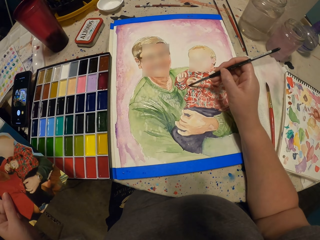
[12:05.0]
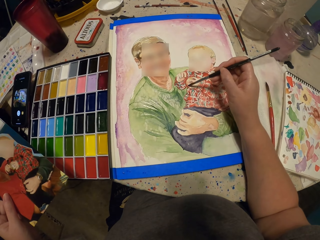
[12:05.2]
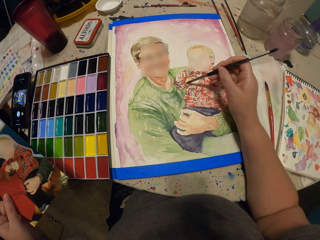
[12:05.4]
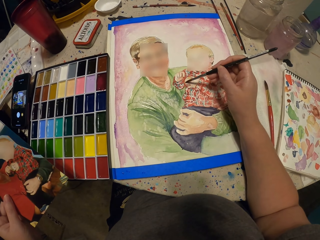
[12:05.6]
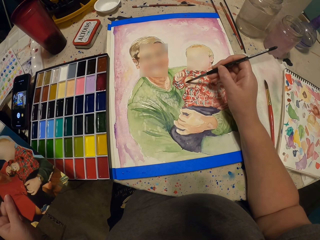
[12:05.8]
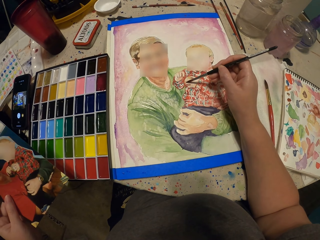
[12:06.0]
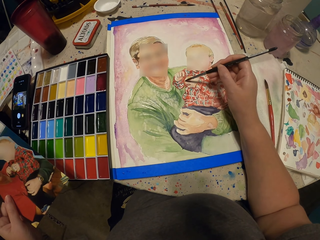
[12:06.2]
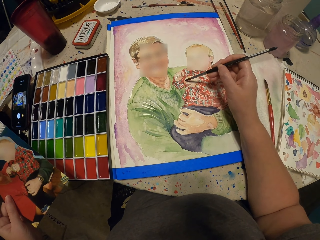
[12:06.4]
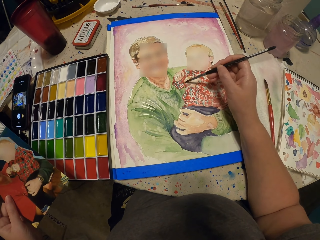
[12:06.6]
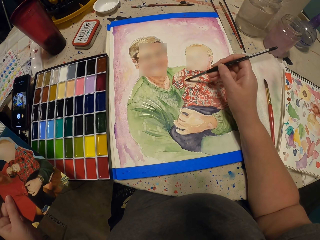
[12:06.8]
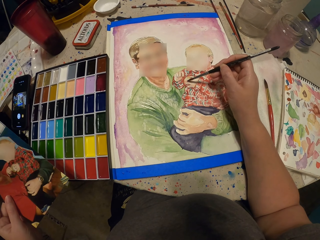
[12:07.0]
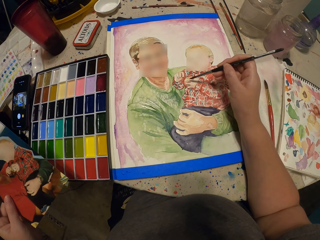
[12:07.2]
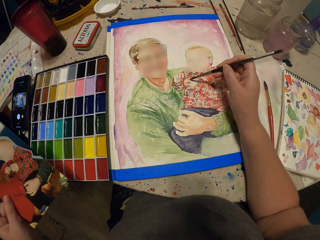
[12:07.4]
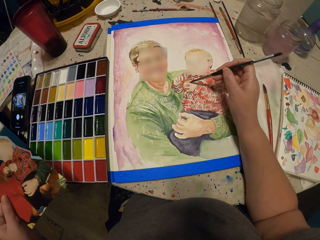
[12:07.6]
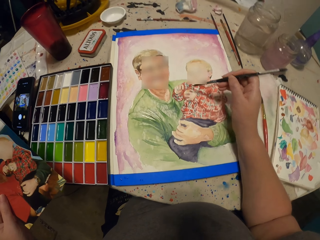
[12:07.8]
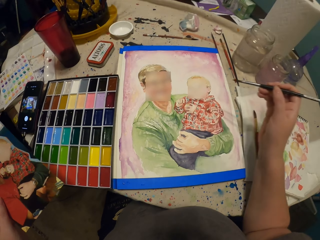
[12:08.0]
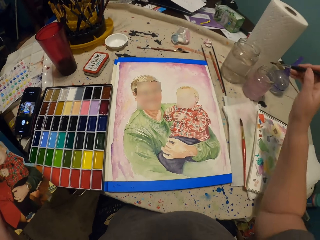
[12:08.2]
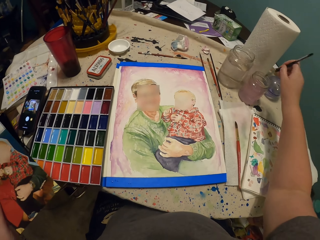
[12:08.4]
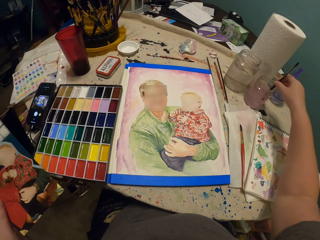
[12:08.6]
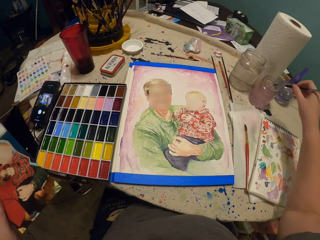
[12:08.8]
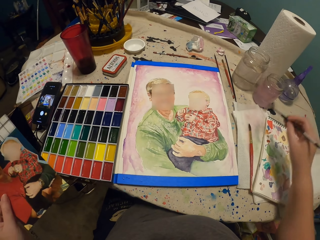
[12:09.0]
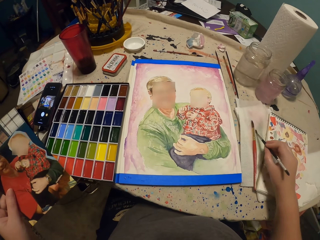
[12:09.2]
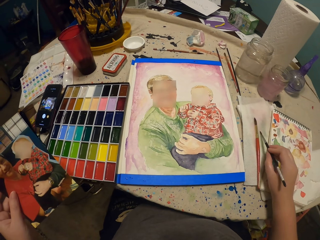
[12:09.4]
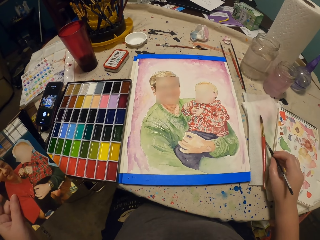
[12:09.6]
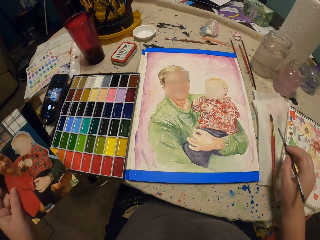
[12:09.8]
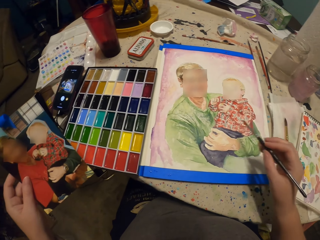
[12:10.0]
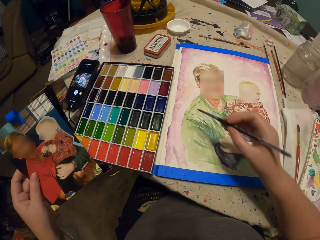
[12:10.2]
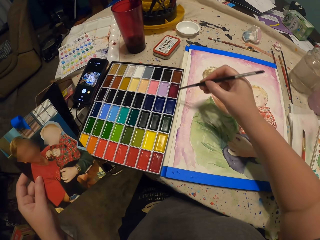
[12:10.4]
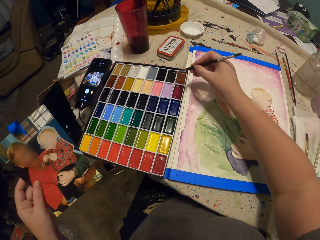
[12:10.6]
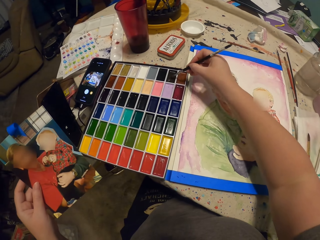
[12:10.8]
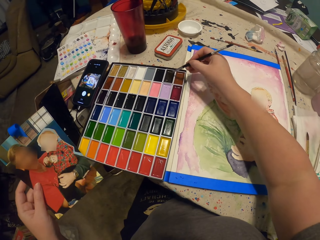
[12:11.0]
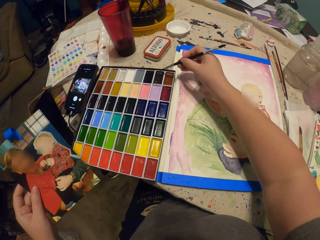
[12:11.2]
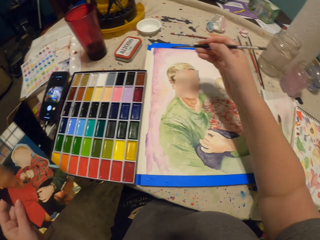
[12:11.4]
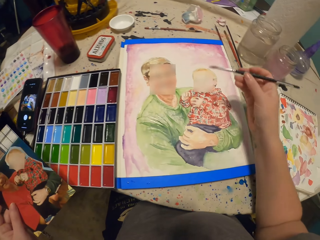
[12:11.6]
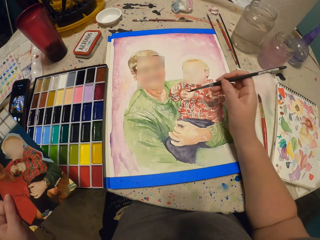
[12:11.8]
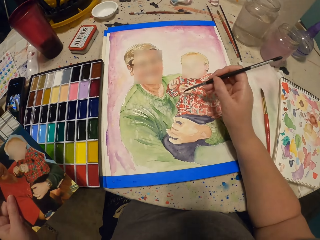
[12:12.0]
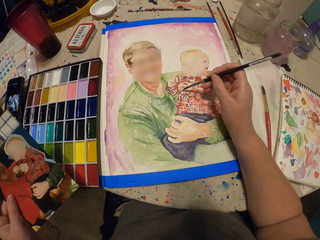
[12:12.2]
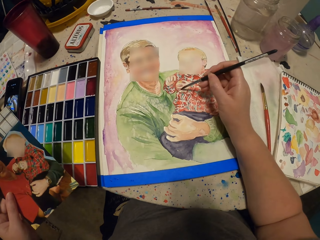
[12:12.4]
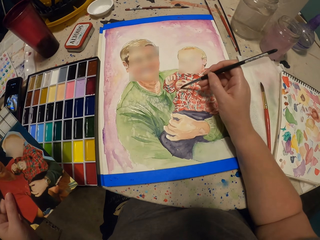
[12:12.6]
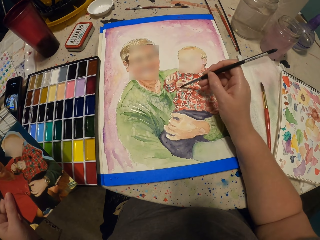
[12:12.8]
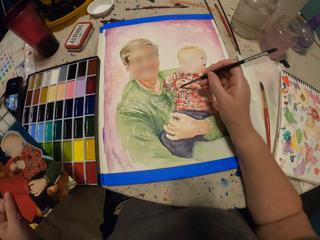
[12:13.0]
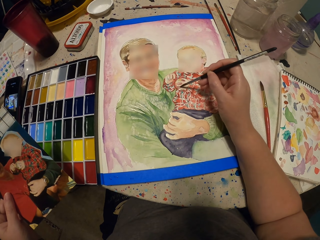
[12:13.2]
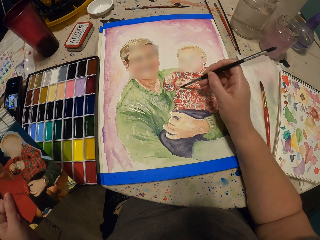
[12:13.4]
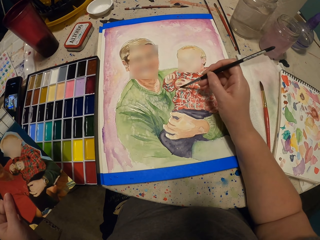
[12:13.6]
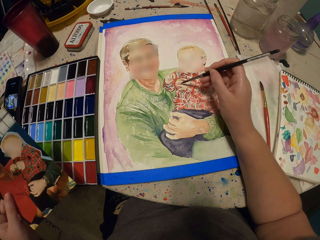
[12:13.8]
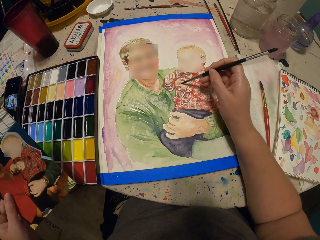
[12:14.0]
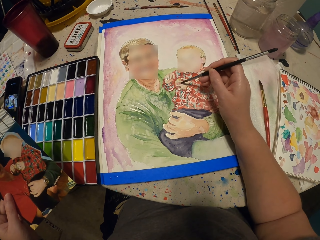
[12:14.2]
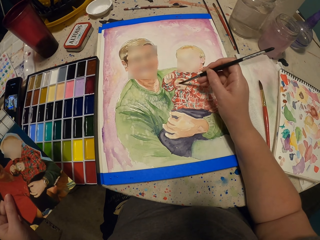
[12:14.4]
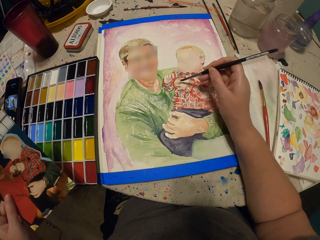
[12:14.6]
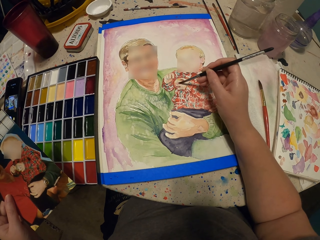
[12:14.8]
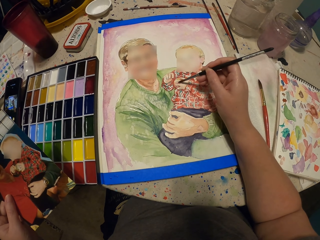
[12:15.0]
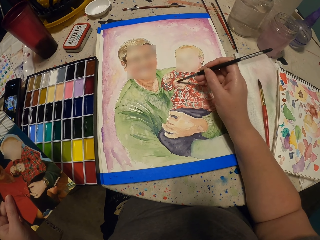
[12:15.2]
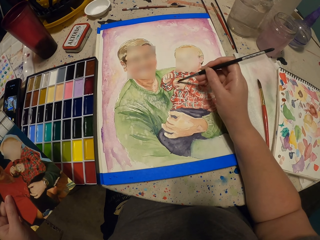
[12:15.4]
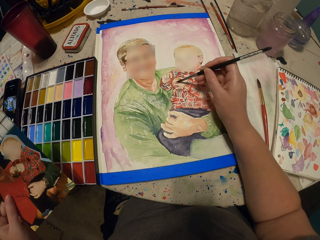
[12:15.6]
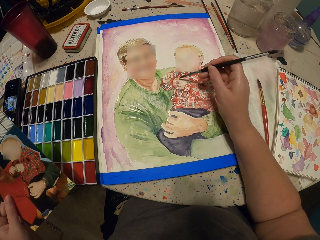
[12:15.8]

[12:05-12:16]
The camera wearer dips the paintbrush in the water container. They dry the paintbrush on the paper. They take paint in the palette with the paintbrush. They paint on the picture on the paper with the paintbrush.

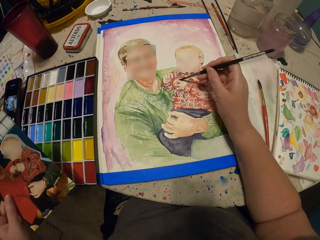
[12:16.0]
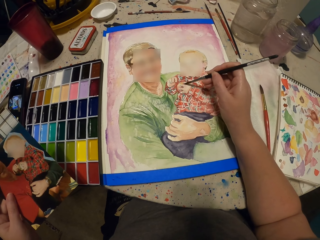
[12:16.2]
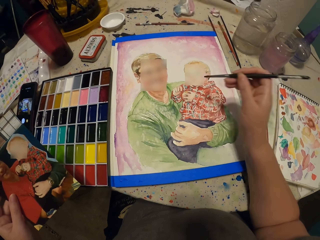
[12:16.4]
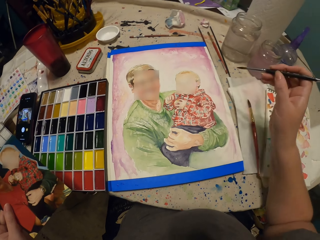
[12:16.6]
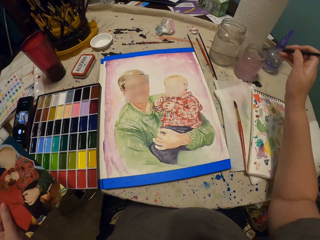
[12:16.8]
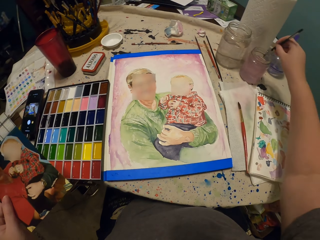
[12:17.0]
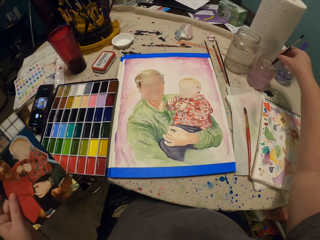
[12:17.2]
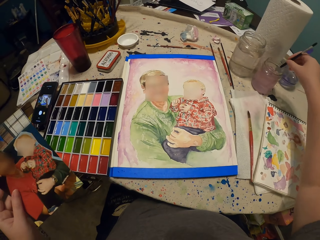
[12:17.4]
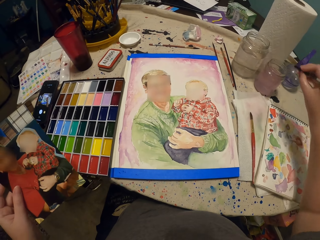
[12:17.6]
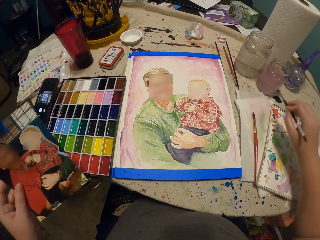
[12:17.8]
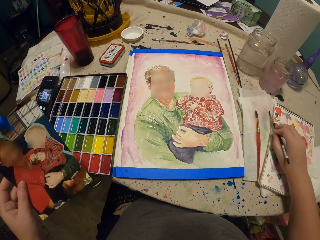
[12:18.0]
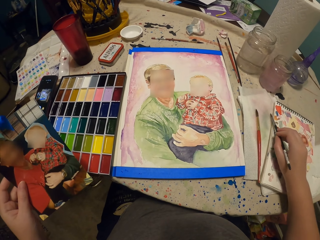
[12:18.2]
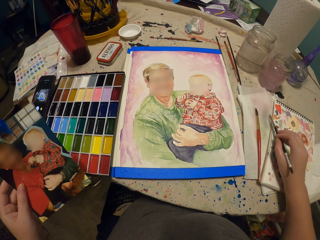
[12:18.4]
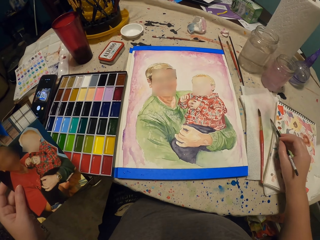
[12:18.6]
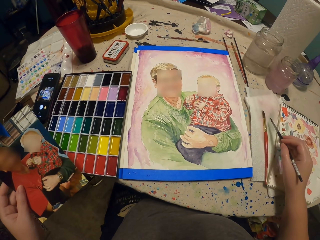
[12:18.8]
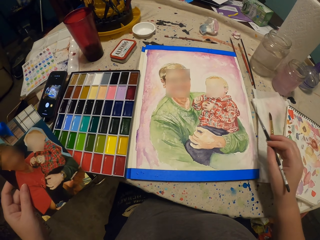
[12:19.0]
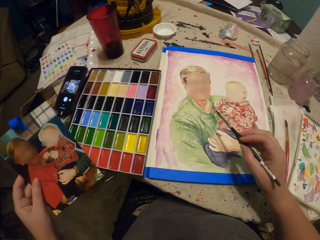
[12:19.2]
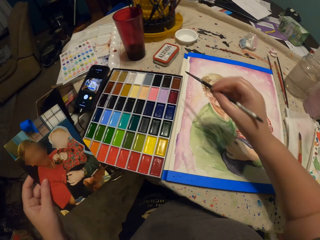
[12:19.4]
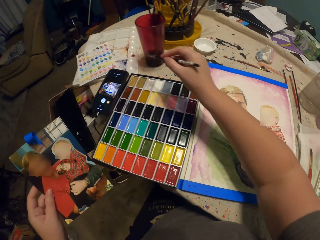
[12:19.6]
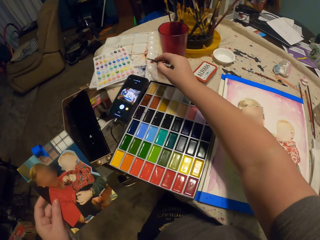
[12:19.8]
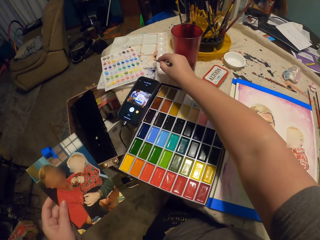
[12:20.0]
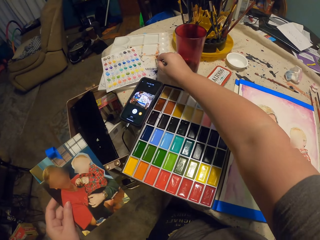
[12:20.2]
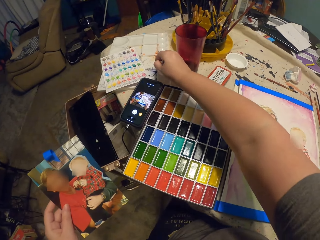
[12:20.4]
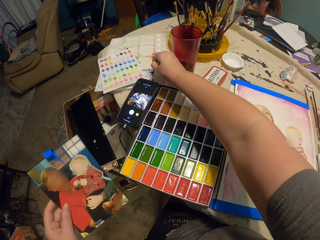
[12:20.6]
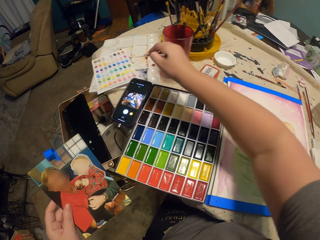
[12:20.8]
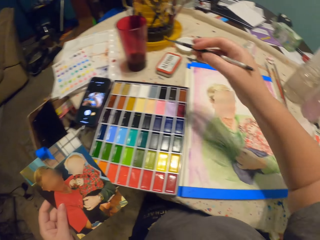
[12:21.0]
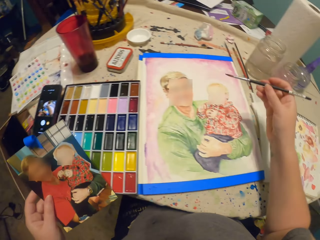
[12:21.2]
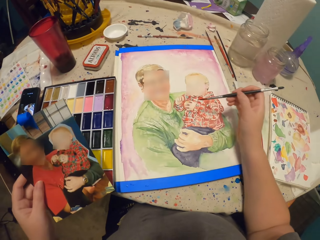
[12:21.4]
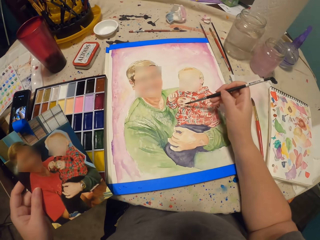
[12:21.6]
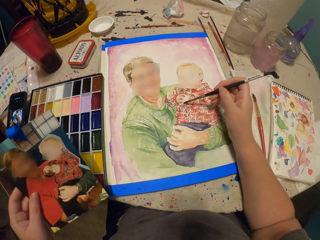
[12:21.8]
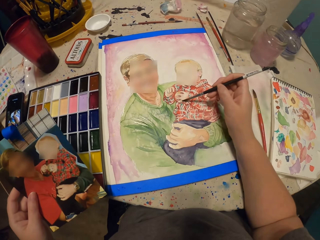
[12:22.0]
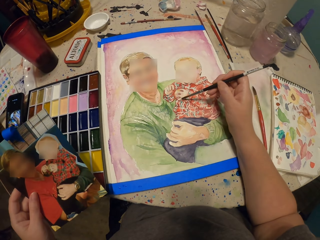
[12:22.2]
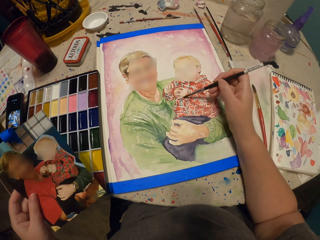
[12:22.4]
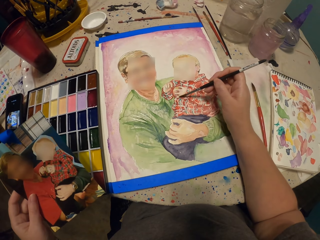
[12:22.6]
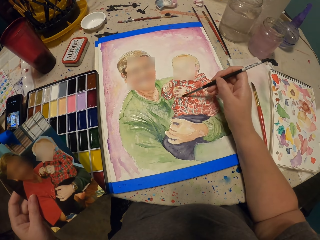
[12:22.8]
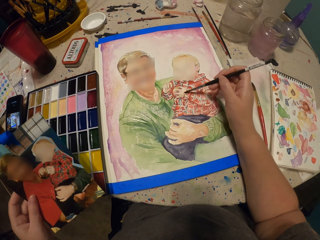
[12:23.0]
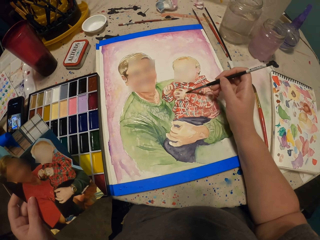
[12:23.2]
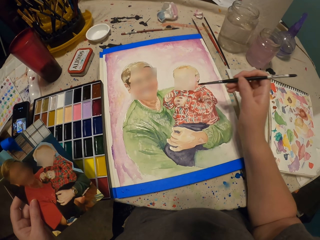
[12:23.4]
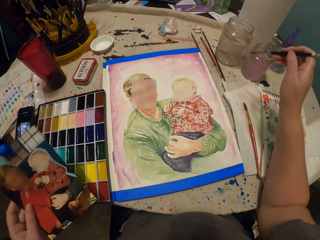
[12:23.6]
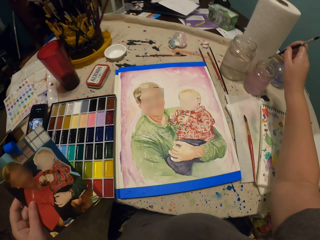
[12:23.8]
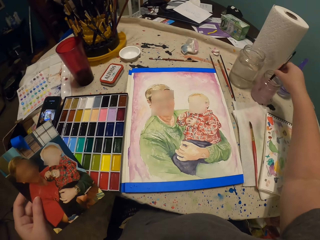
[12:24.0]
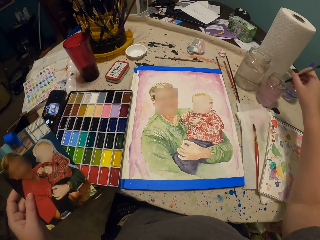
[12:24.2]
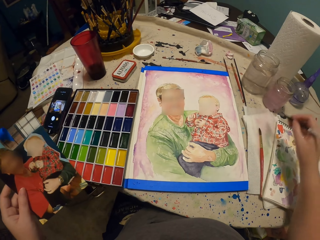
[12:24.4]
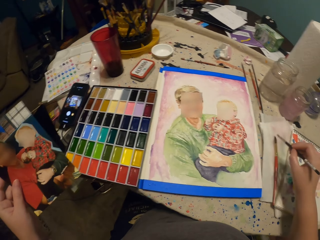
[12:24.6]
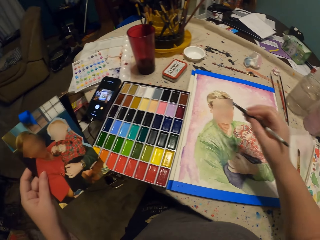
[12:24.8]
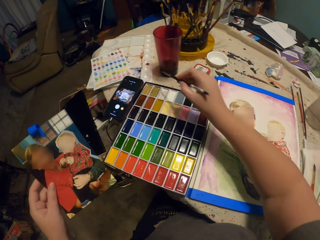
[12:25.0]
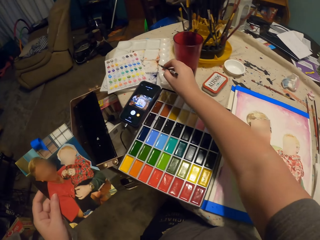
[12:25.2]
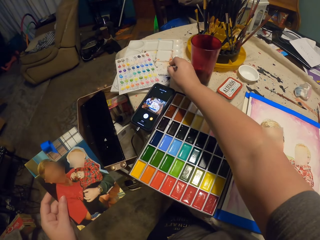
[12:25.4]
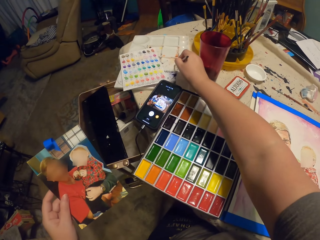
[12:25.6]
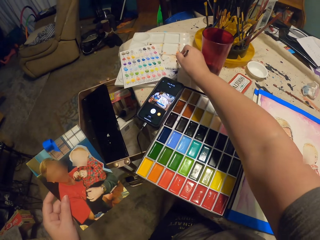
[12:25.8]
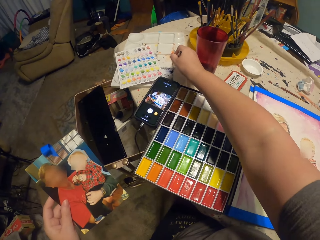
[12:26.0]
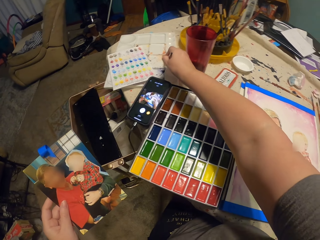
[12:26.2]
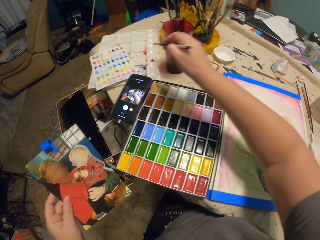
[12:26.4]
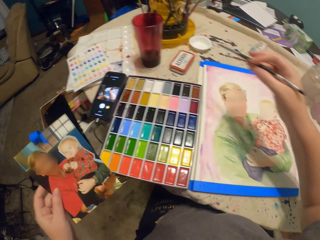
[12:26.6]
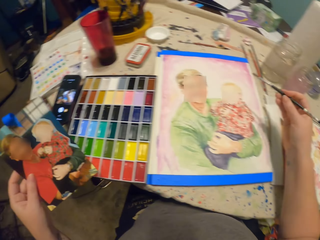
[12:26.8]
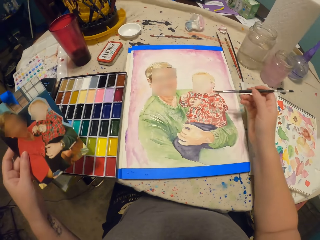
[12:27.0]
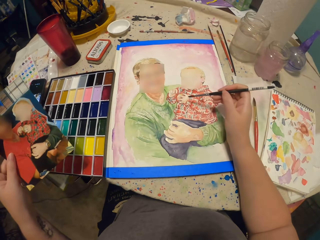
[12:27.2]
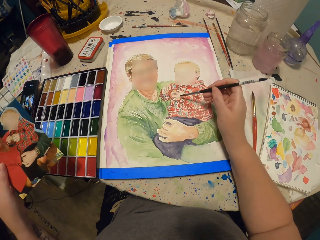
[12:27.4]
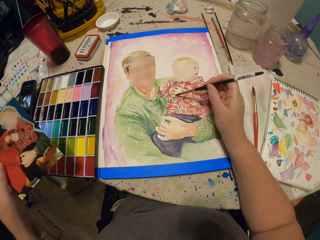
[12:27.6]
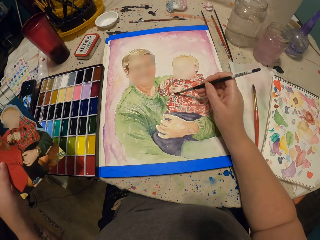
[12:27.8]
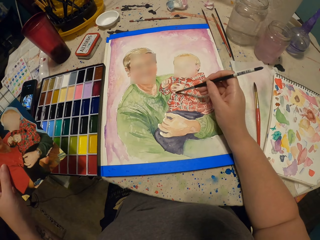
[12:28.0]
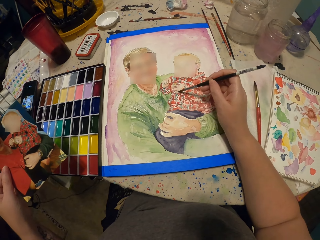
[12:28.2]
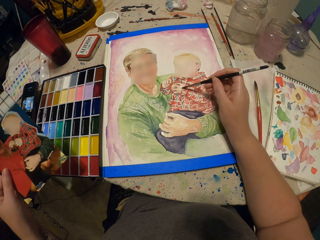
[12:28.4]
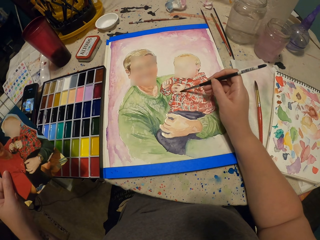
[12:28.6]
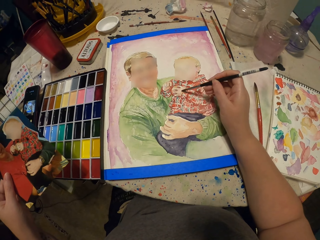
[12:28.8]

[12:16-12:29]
The camera wearer dips the paintbrush in the water container. They dry the paintbrush on the paper. They take paint in the palette with the paintbrush. They paint on the picture on the paper with the paintbrush. They dip the paintbrush in the water container. They dry the paintbrush on the paper. They take paint in the palette with the paintbrush. They paint on the picture on the paper with the paintbrush.
